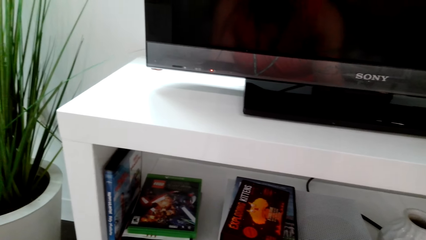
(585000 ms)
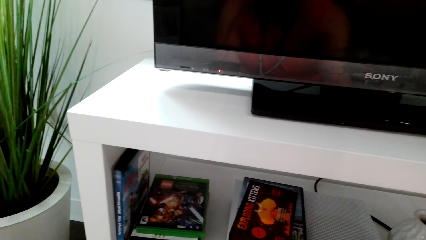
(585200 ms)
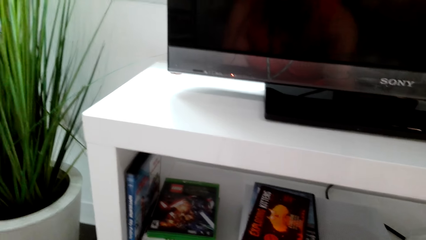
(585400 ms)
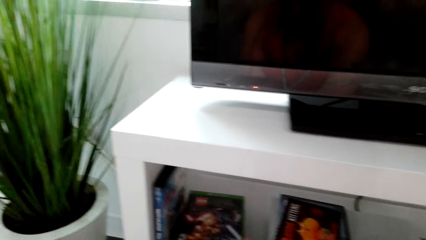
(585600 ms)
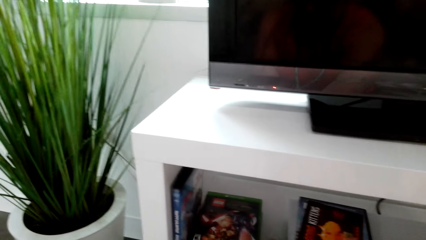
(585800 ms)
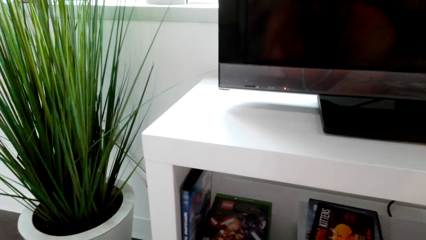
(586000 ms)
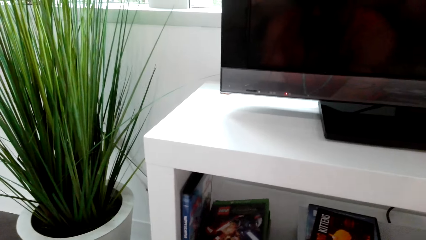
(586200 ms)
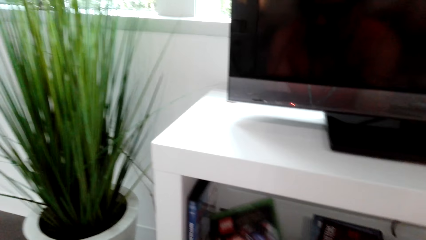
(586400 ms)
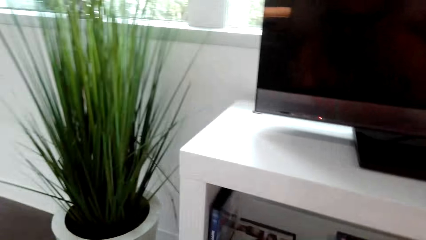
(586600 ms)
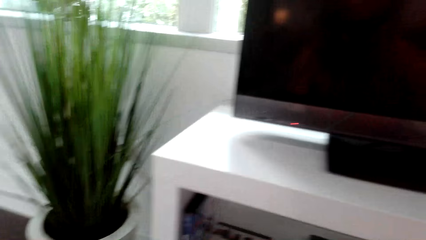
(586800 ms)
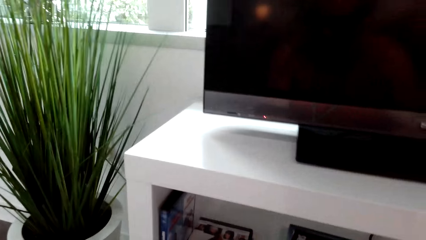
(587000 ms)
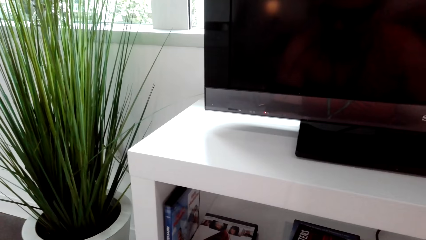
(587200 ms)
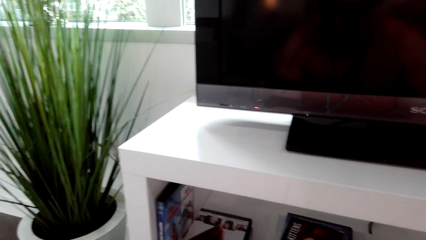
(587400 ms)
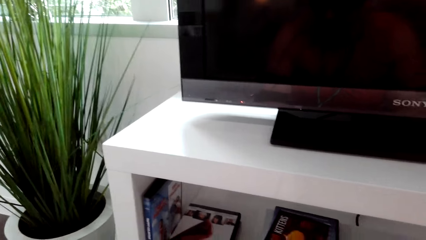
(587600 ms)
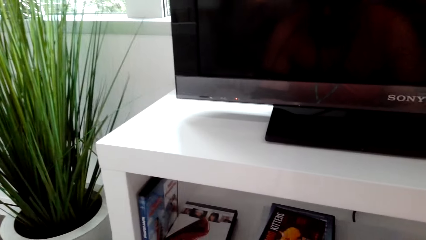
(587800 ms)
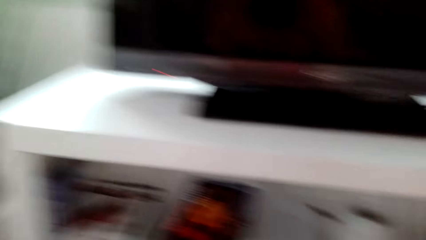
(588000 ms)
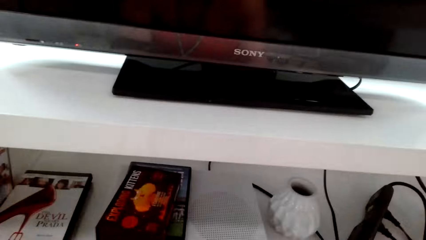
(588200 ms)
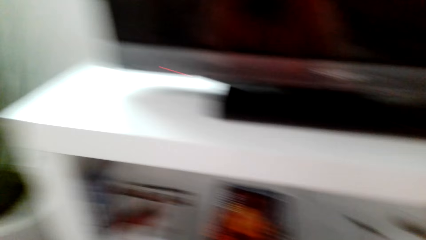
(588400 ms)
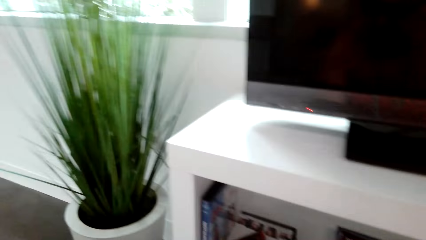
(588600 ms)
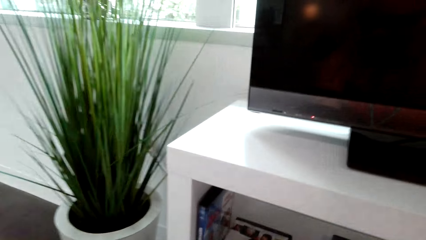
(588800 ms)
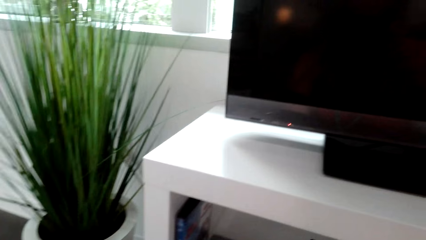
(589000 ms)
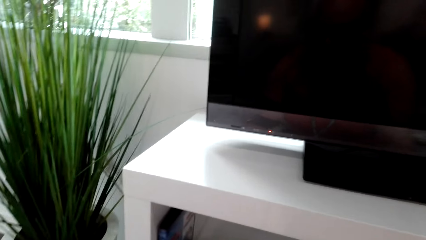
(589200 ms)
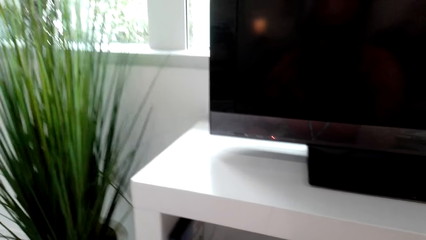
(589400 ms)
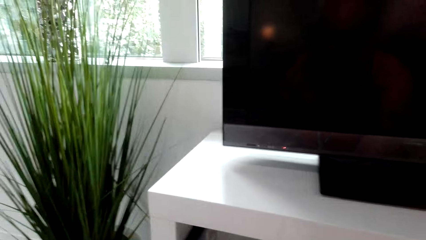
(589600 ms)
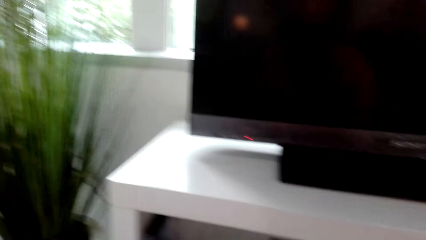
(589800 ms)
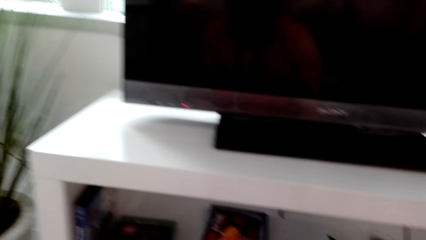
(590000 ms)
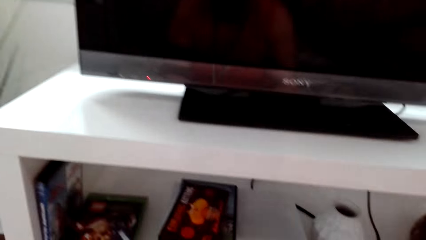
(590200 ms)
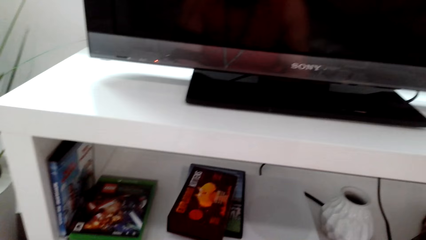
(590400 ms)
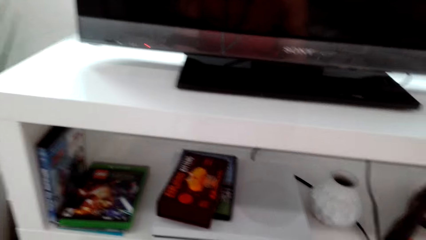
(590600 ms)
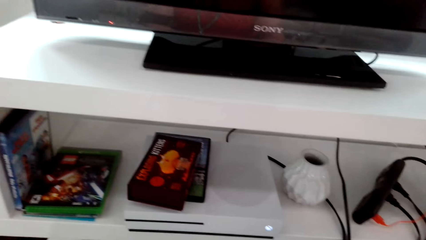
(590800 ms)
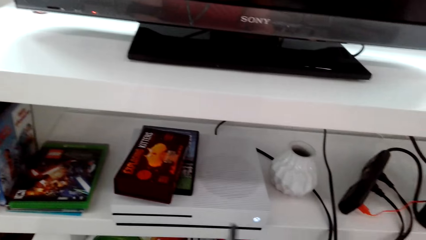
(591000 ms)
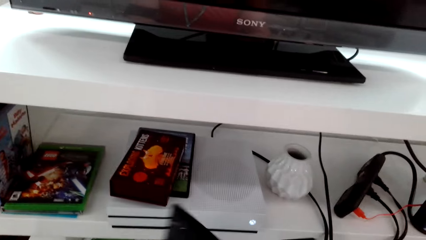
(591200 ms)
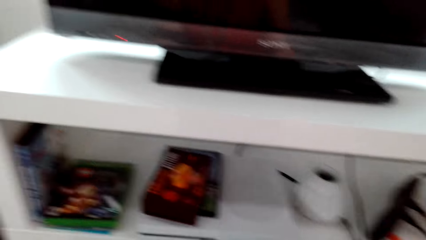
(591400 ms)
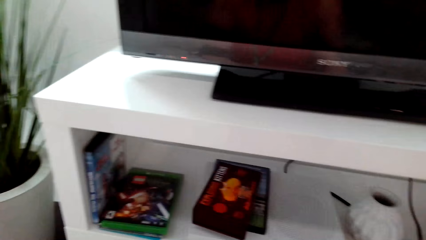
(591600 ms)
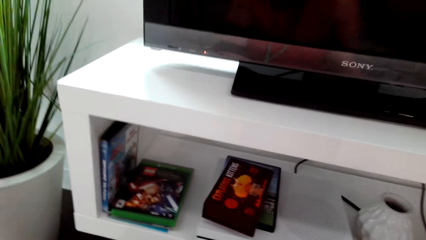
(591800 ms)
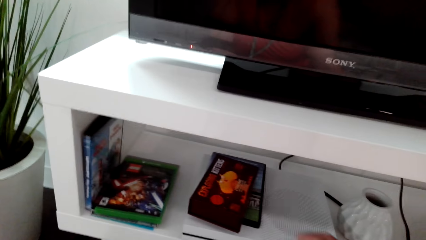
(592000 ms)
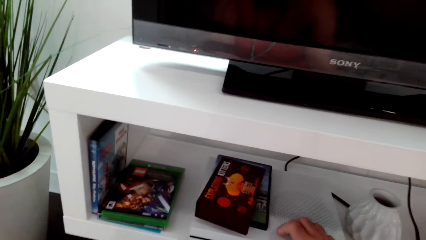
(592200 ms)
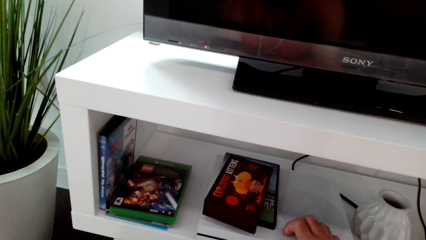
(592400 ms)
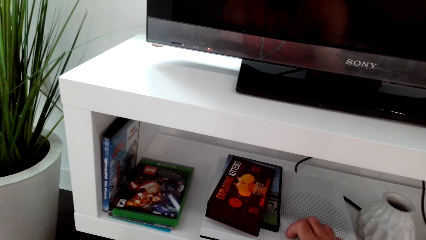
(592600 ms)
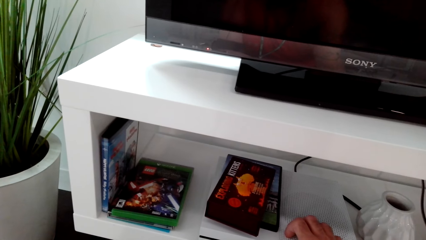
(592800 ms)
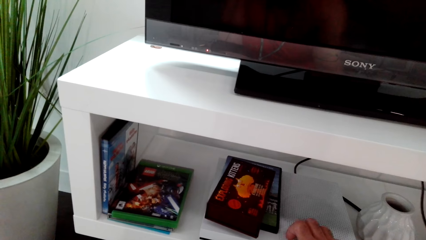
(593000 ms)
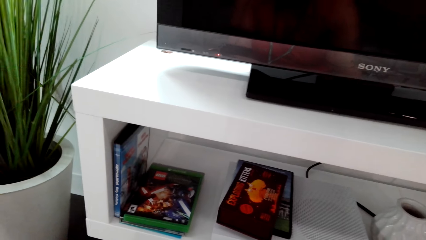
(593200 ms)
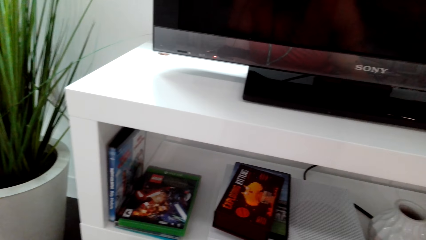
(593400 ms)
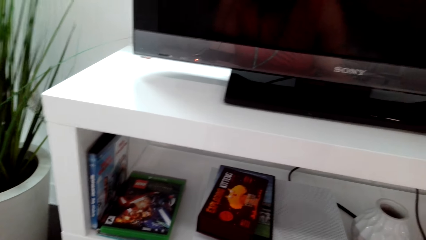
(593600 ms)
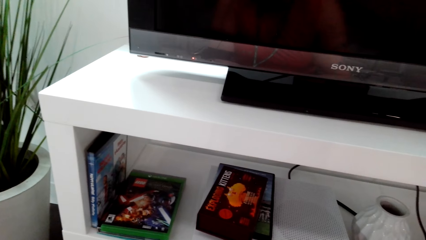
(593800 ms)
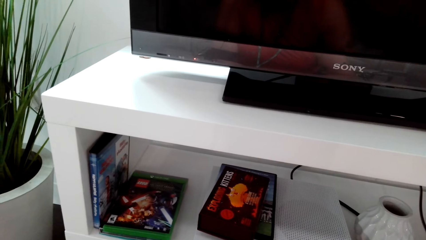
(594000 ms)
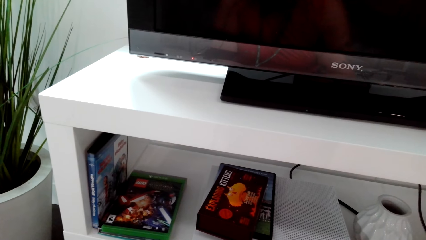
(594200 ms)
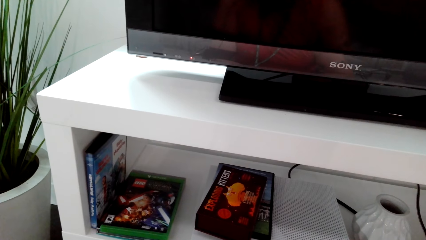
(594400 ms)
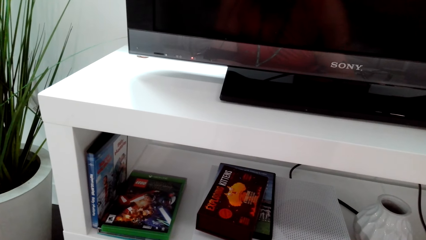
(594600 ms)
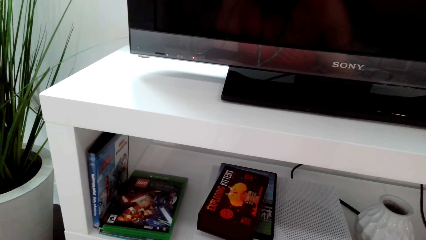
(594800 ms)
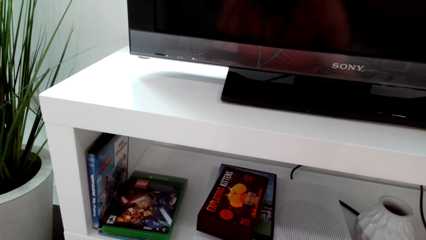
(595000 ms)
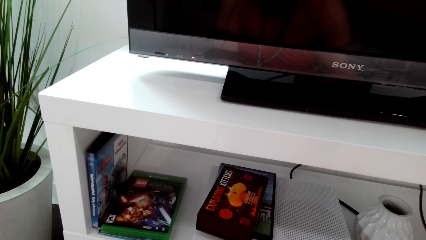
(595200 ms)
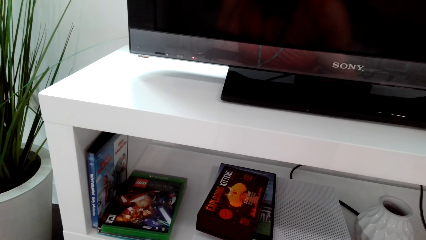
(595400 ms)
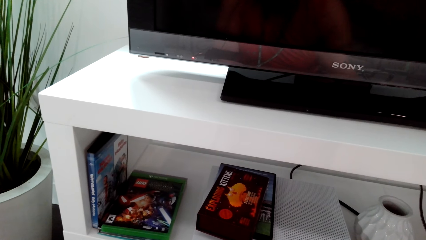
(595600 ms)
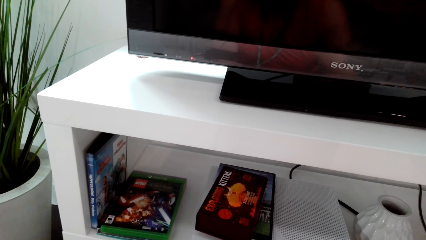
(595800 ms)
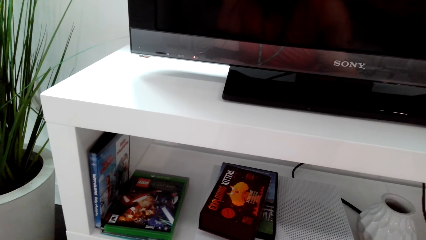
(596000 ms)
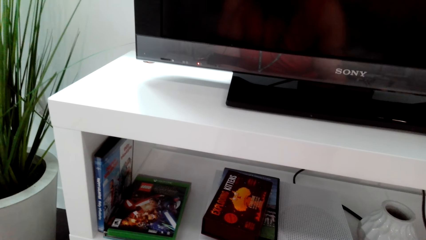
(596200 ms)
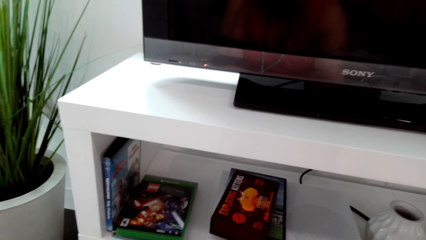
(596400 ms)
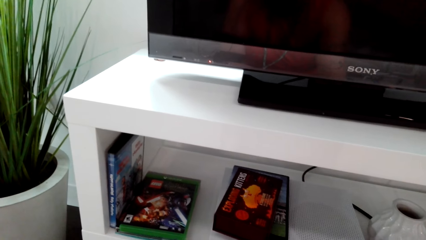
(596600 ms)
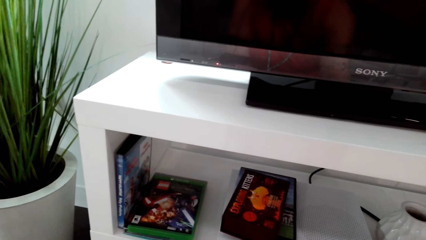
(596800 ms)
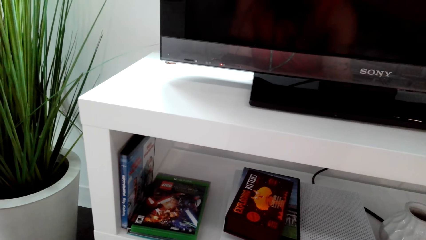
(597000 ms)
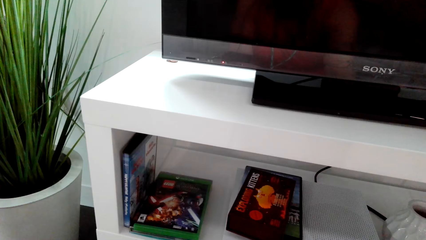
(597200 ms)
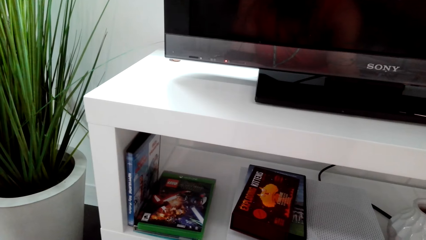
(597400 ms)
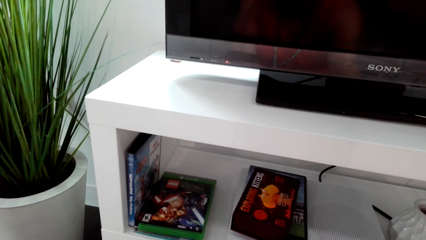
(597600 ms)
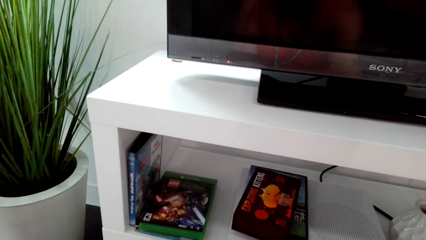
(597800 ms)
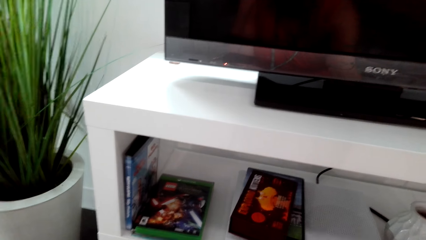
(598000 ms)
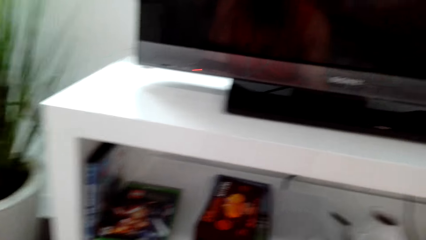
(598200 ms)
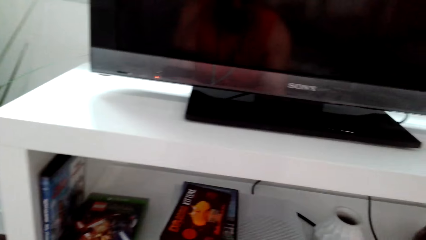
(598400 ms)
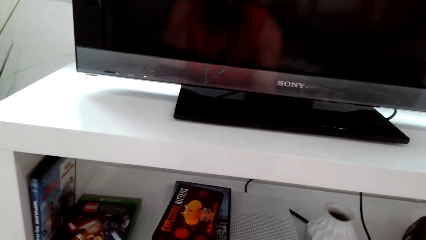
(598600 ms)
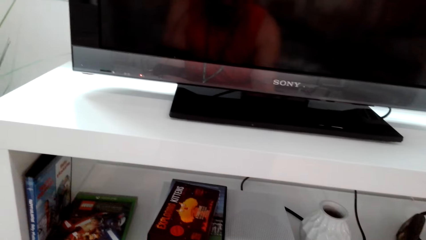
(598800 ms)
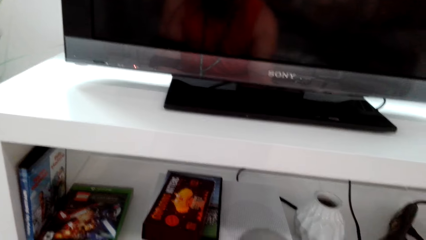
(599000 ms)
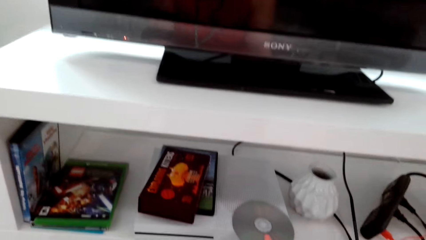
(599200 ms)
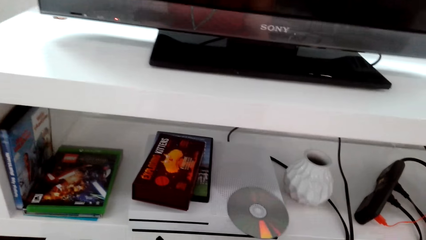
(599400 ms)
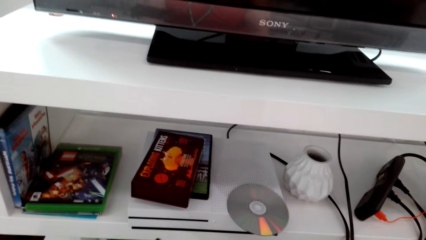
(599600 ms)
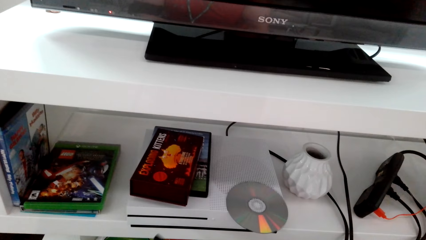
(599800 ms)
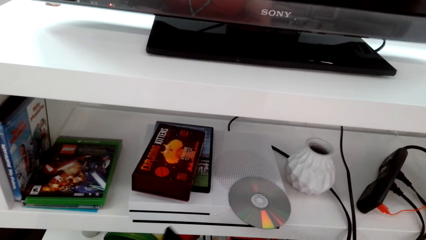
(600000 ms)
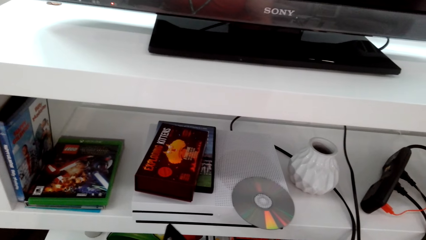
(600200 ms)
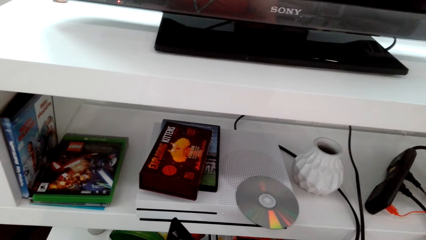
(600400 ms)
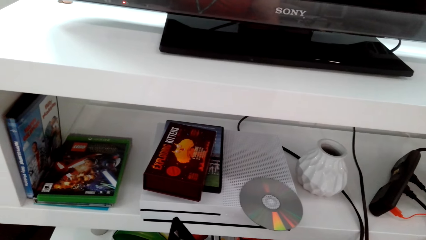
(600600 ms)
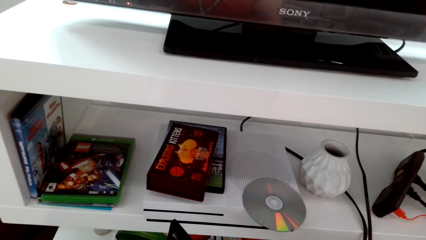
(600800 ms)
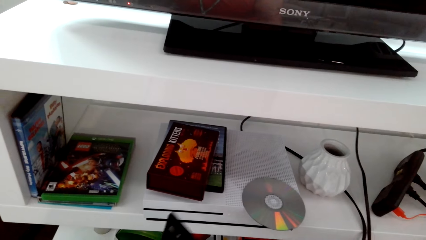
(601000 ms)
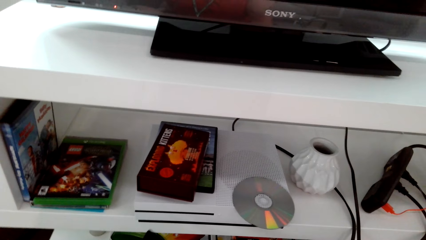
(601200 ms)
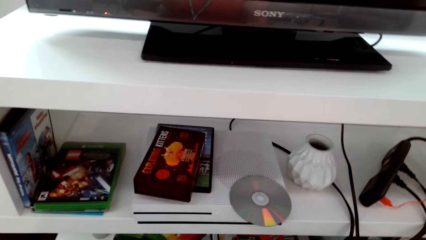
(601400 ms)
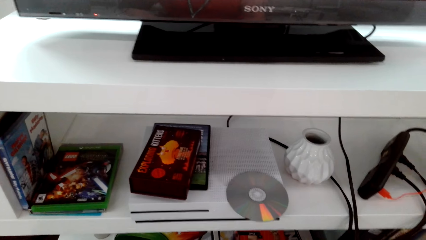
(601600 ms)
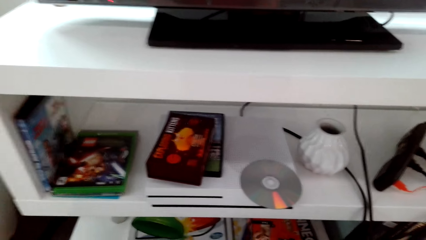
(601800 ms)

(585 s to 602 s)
The camera wearer picks up a CD on the TV stand. They interact with a man. They open the DVD player.
